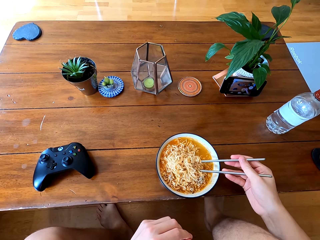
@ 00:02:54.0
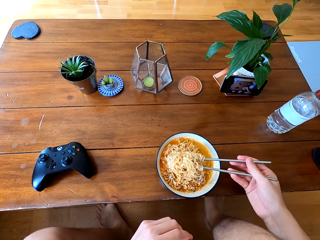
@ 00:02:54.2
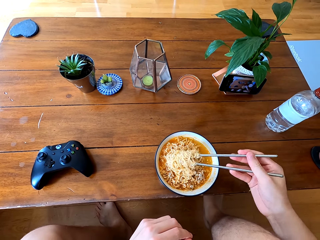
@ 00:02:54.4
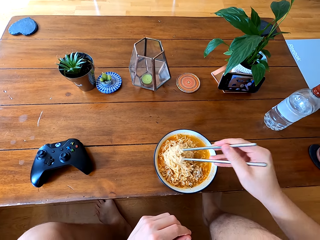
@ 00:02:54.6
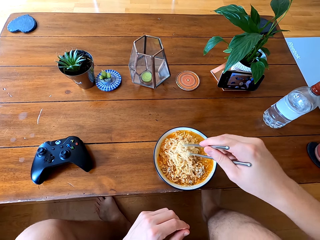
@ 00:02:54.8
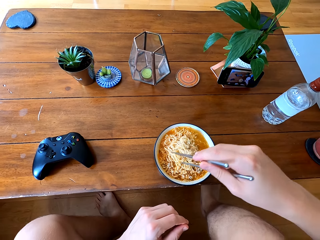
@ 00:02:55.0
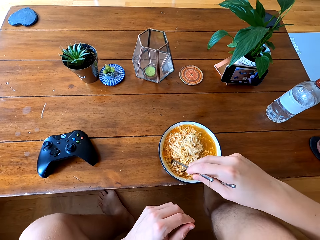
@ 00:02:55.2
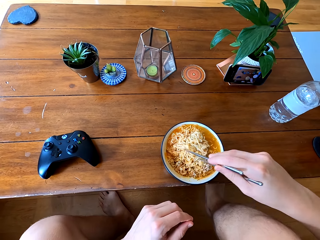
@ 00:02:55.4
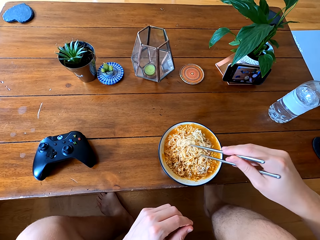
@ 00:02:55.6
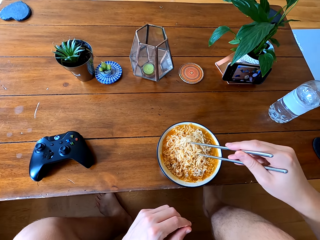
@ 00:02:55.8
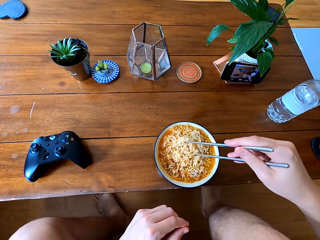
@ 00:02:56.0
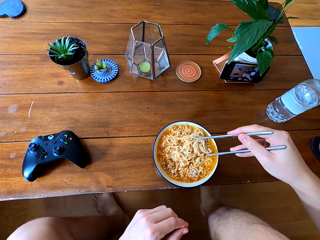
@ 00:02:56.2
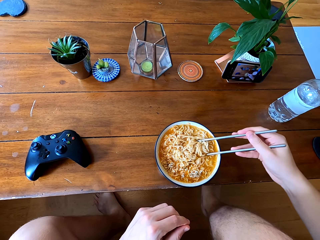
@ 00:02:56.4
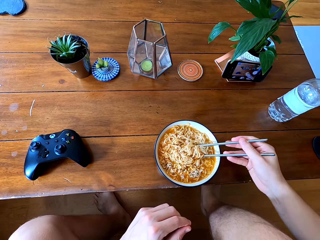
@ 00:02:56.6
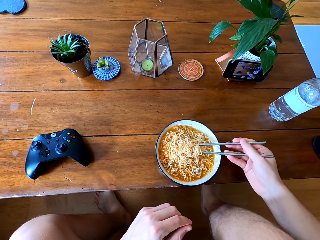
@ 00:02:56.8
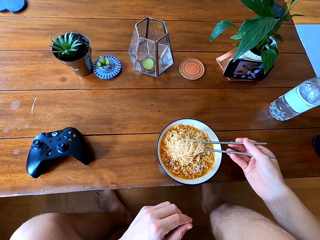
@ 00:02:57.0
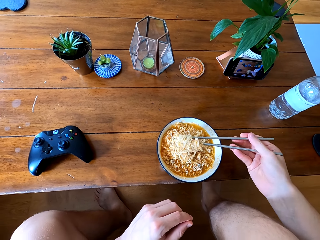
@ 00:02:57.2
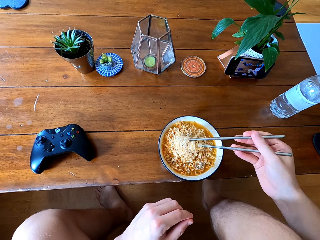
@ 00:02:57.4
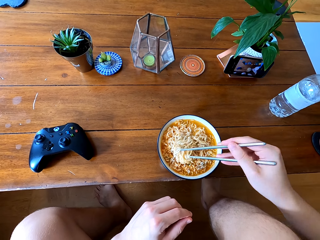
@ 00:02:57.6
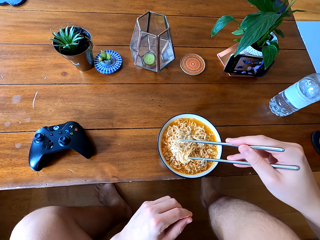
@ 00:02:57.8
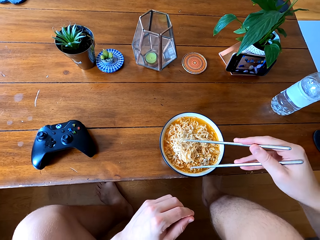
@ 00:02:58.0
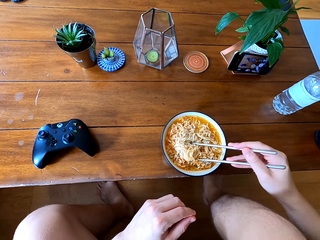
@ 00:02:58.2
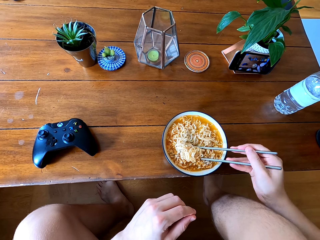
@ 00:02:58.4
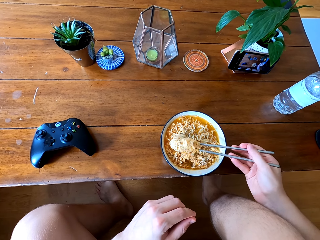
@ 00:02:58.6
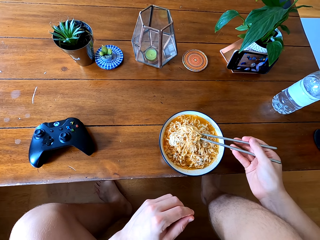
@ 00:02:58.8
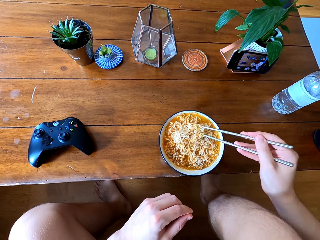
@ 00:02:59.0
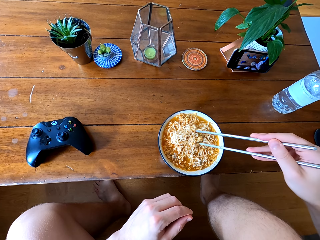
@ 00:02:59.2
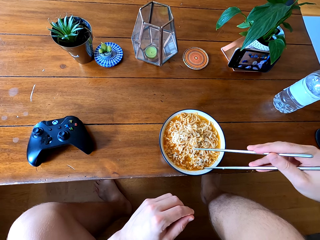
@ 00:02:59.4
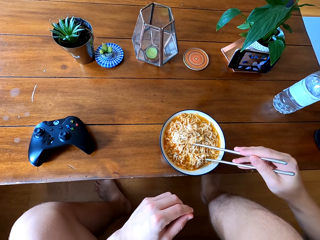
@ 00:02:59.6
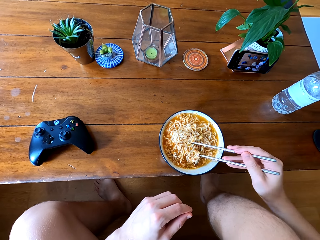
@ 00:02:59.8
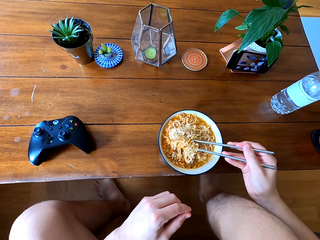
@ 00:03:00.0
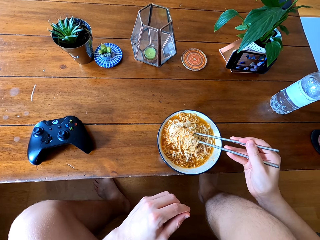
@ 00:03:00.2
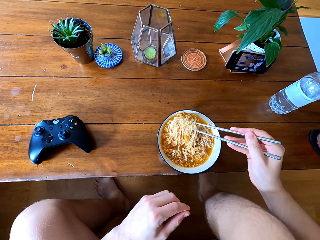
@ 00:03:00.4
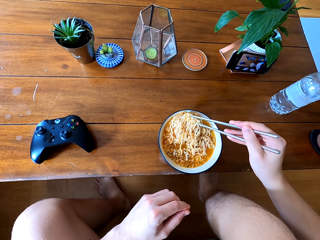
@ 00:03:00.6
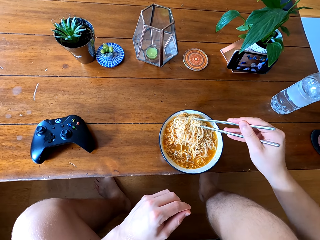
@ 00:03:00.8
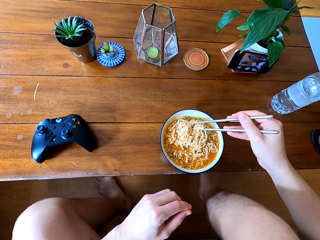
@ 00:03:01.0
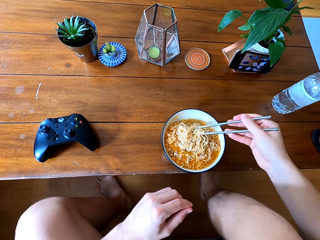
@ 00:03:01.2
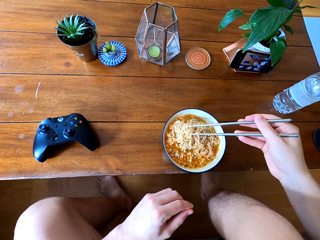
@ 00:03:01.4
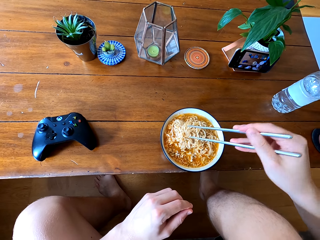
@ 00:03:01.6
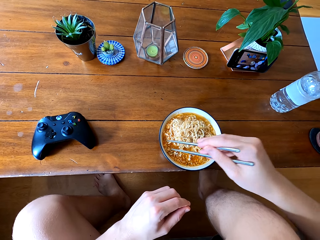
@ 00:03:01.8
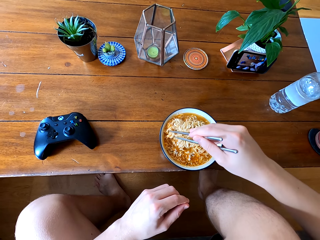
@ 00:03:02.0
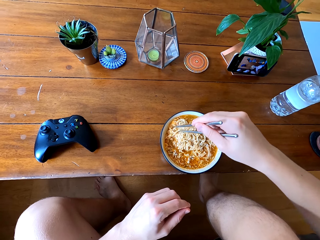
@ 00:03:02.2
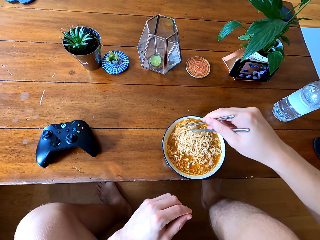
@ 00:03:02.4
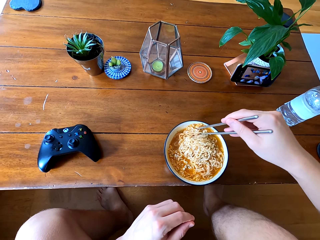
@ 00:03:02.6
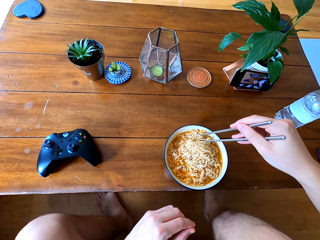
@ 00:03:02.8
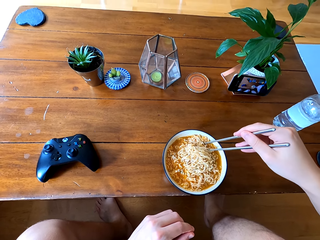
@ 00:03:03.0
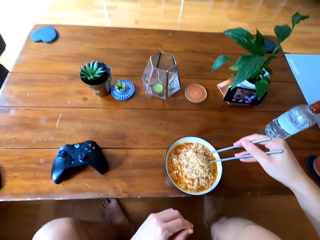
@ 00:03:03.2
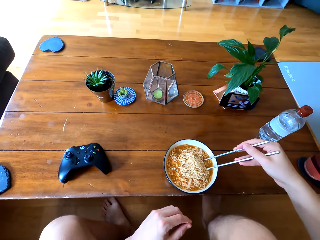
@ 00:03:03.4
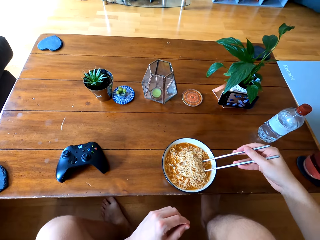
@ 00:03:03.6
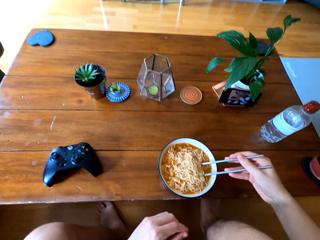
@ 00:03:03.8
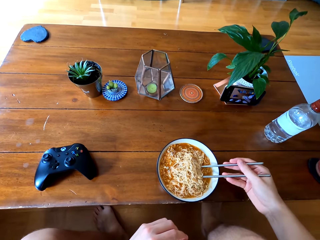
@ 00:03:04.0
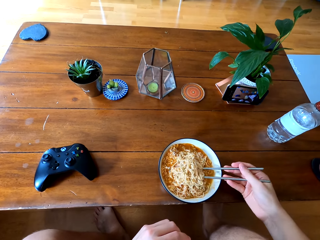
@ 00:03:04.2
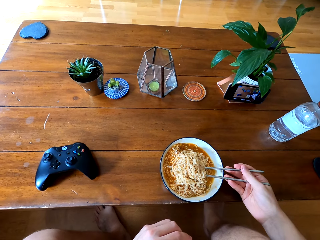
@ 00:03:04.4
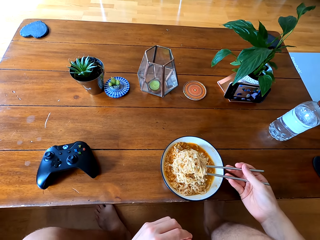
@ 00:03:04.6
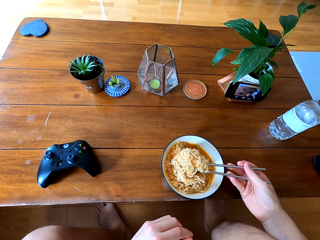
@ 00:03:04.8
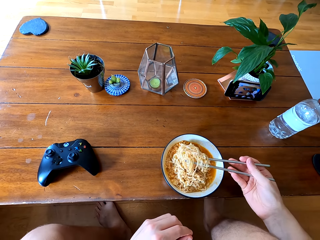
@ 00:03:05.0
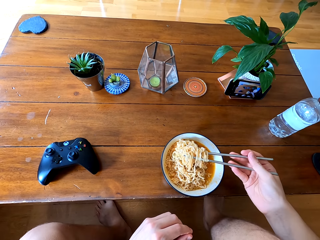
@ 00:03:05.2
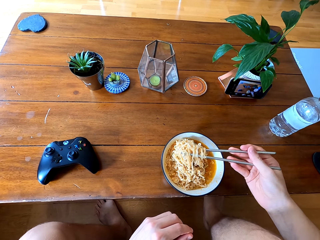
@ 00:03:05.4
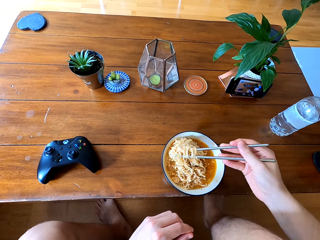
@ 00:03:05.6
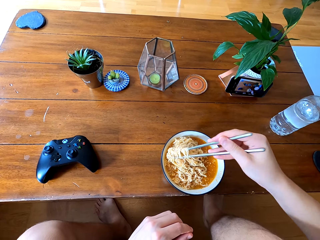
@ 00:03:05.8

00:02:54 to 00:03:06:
The camera wearer stirs the food.

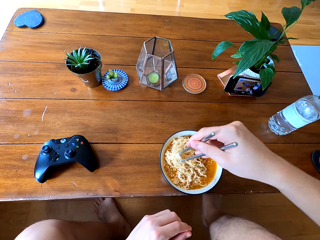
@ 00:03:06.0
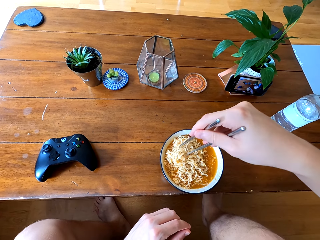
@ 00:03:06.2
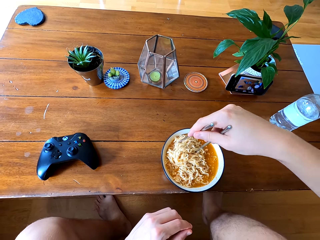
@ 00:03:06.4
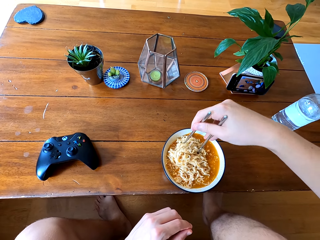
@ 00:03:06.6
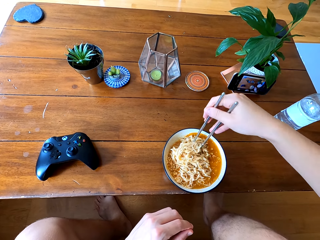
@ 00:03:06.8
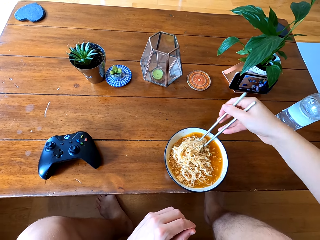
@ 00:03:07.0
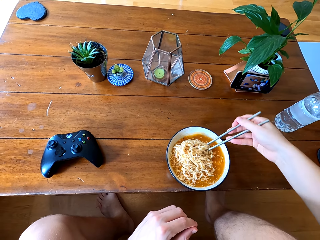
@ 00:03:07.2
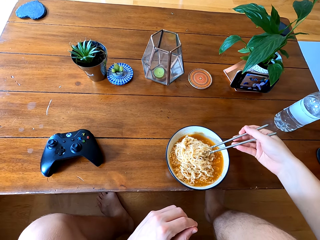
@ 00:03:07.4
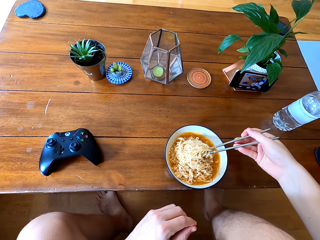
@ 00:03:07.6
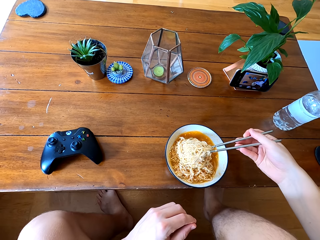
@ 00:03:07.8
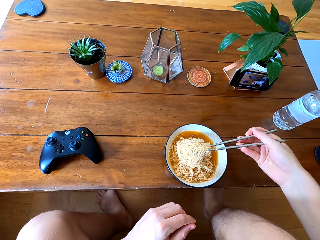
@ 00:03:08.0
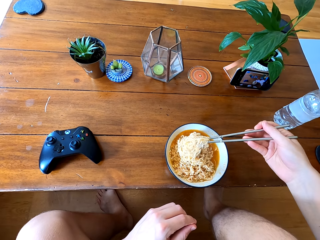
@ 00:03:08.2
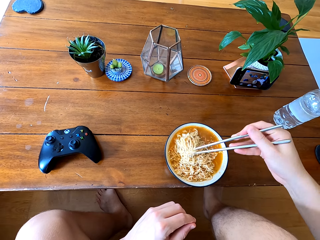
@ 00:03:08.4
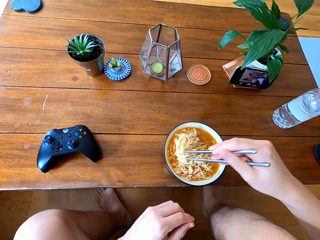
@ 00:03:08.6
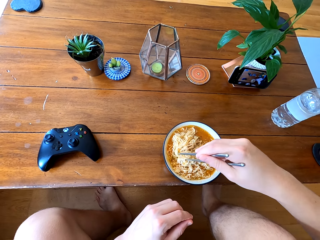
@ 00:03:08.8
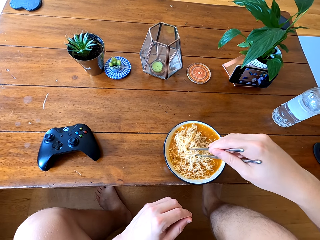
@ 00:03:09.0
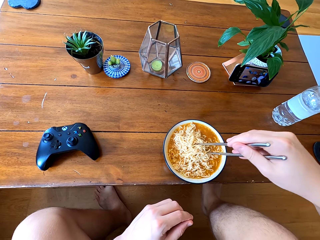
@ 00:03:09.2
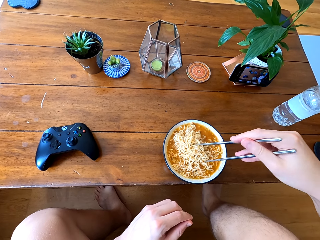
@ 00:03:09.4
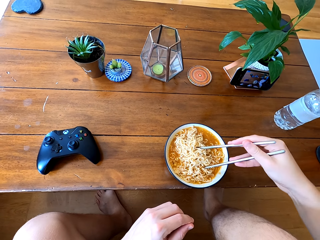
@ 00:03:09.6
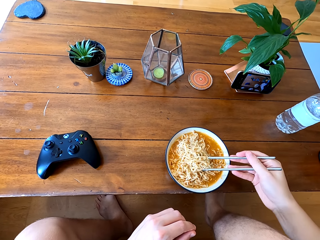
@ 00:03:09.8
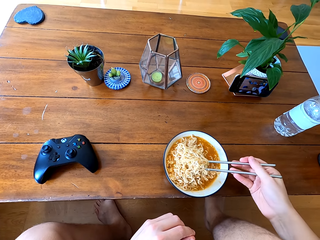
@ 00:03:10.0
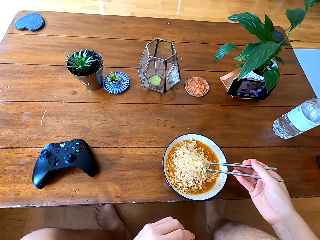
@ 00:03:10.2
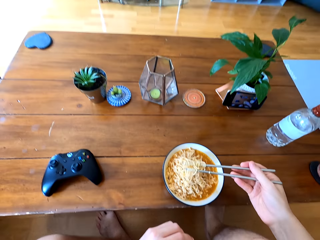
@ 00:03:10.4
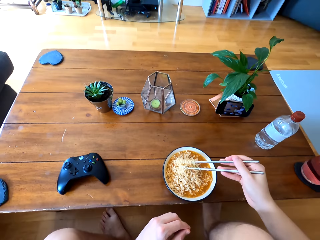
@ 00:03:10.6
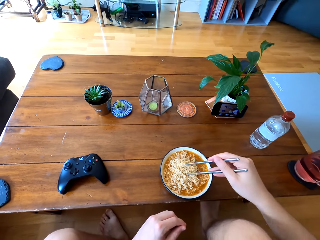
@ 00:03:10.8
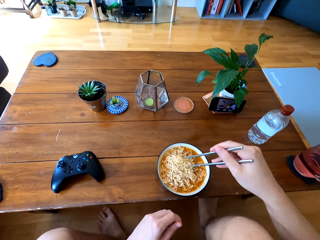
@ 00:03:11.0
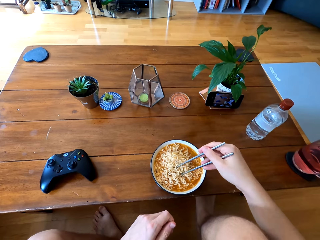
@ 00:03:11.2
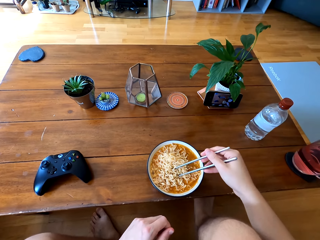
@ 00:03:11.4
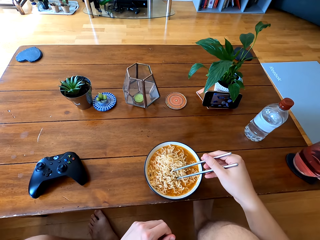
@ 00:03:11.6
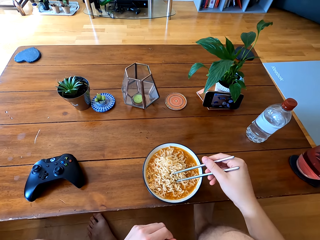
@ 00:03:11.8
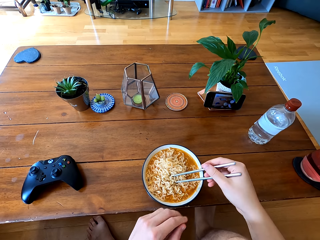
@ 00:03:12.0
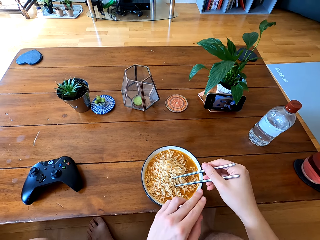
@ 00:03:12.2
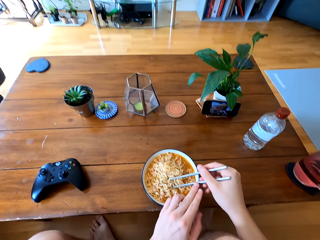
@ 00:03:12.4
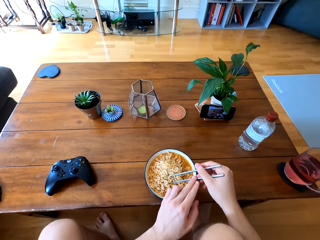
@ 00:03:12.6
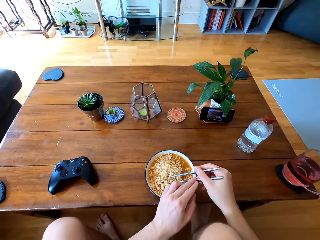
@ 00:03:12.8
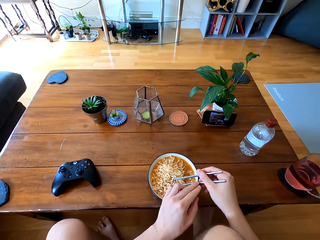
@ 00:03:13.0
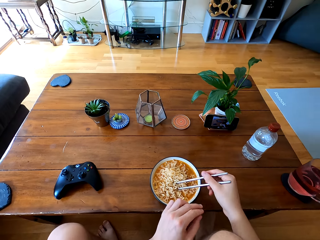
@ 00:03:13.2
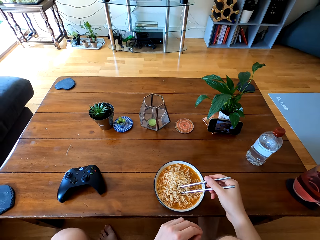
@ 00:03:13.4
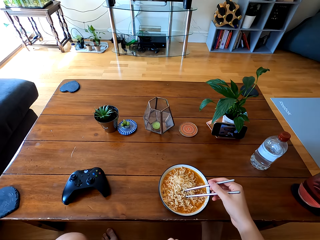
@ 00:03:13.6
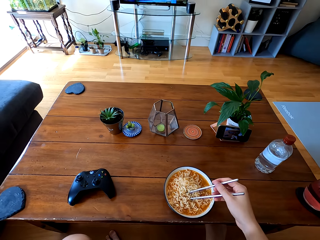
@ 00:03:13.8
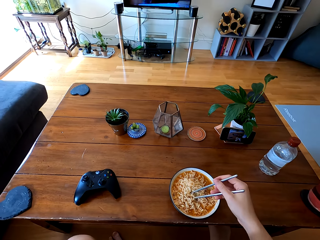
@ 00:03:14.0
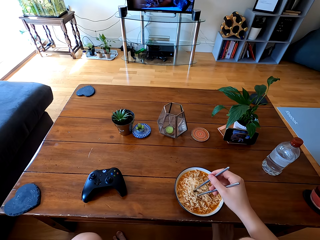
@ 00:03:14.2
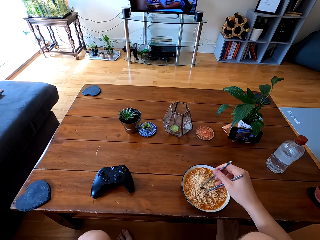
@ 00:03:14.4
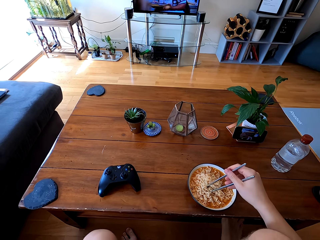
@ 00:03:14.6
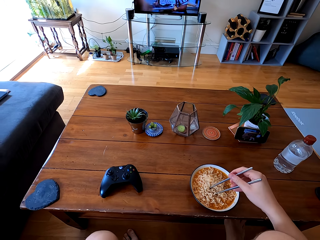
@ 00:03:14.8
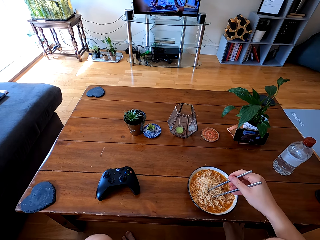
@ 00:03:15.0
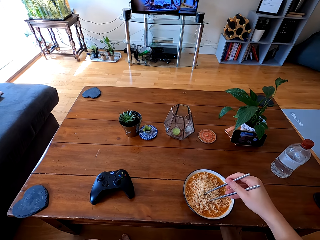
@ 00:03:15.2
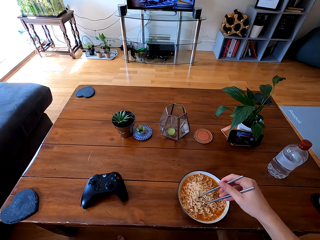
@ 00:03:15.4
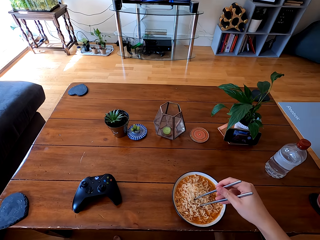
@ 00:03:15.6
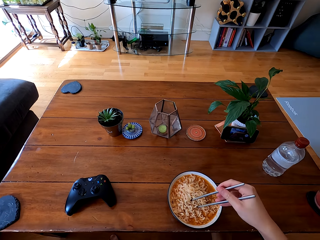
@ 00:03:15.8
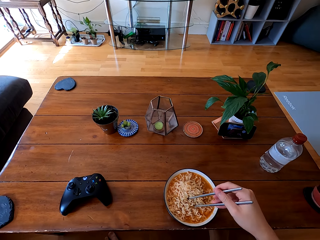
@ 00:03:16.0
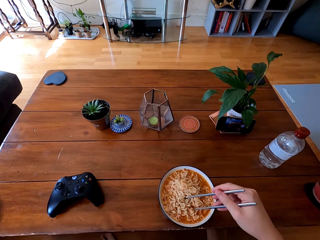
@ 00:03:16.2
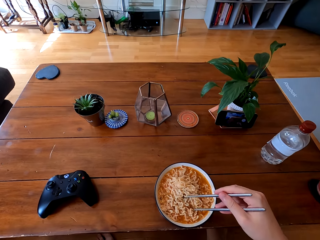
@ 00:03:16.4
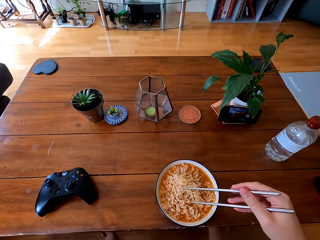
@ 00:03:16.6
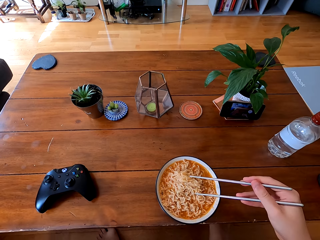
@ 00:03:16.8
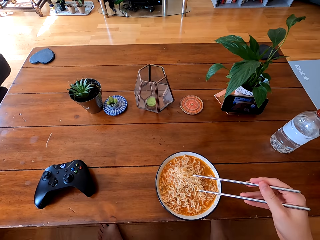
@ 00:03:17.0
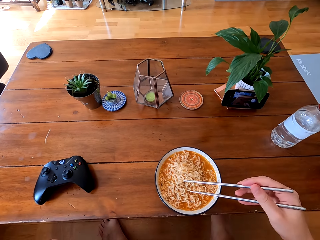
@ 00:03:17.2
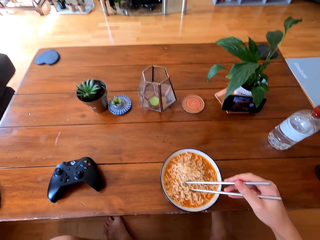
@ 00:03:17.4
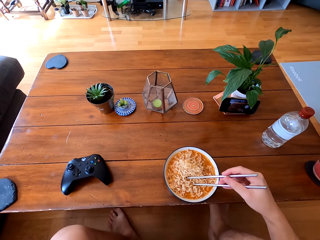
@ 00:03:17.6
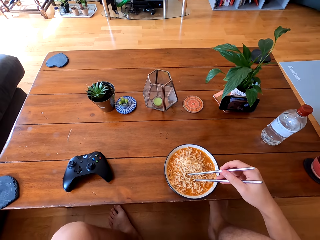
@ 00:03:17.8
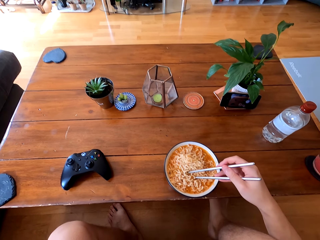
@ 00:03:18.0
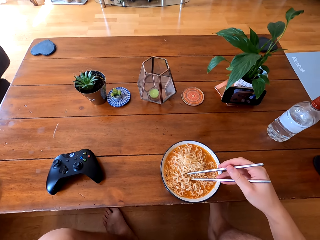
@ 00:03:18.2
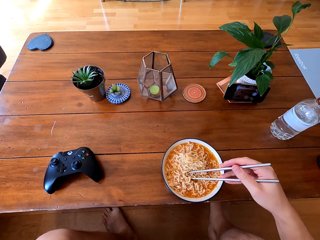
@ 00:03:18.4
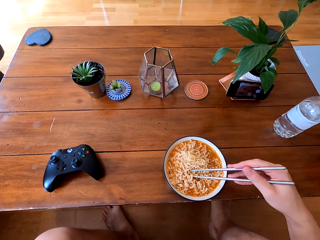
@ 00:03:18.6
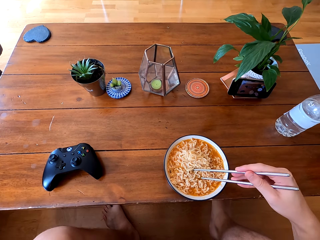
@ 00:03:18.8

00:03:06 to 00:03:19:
The camera wearer looks at the food. They touch the chopstick with a left hand finger.
